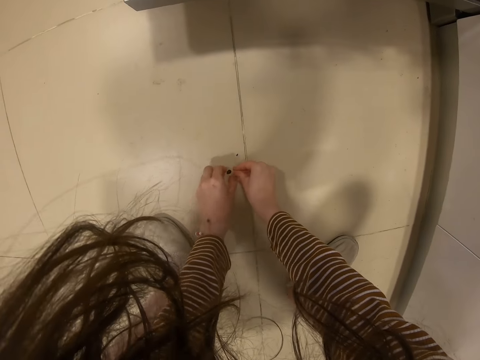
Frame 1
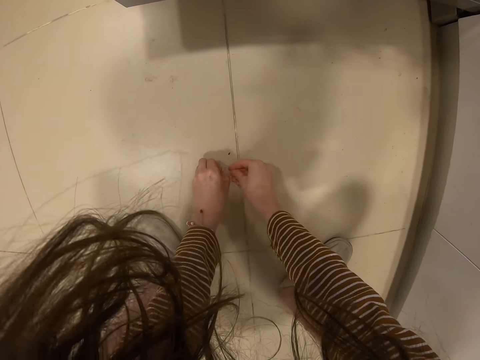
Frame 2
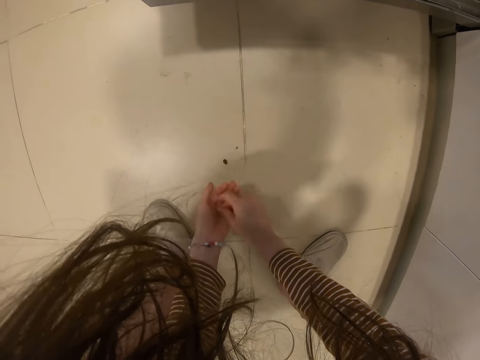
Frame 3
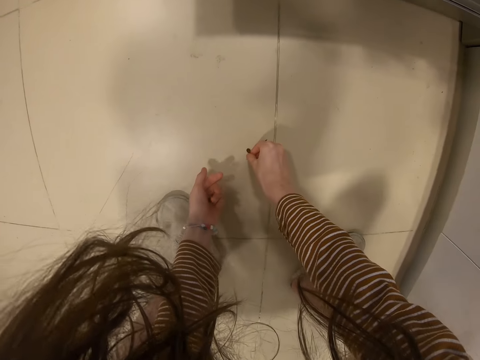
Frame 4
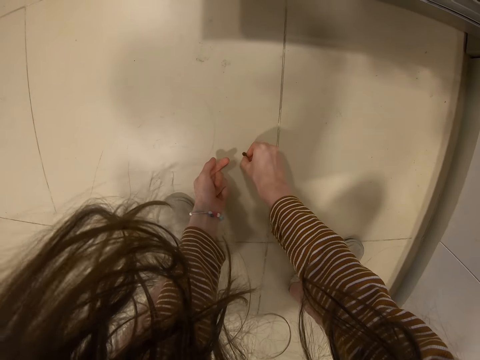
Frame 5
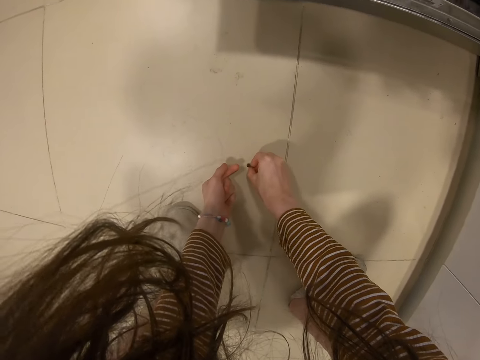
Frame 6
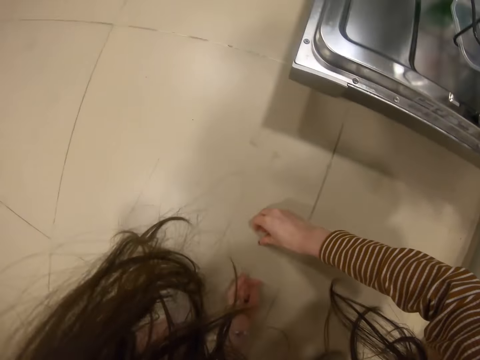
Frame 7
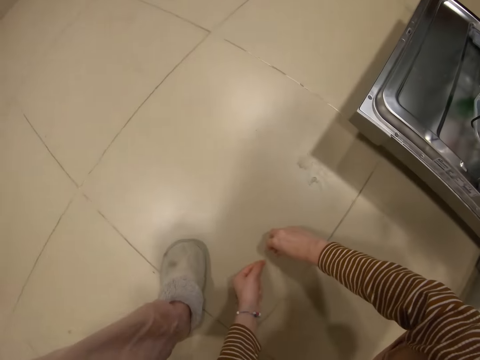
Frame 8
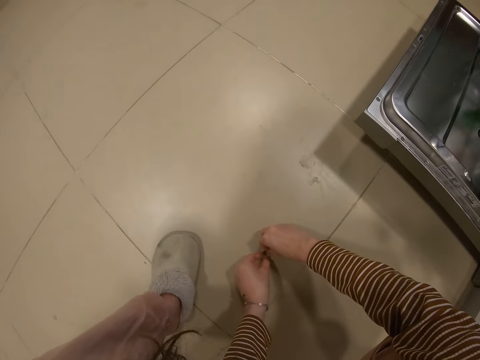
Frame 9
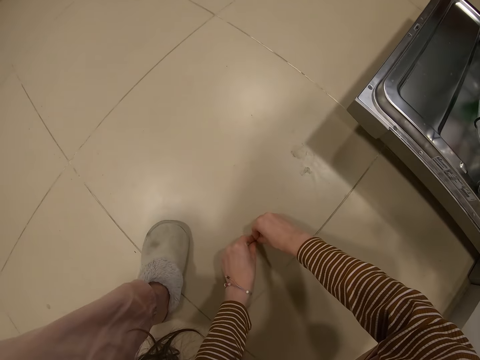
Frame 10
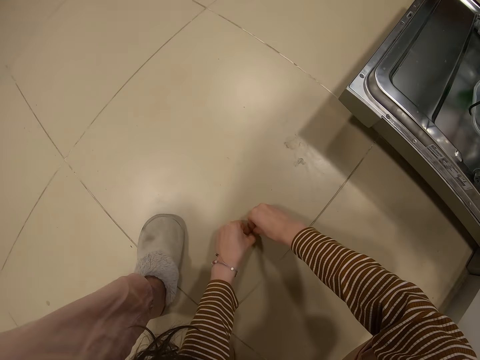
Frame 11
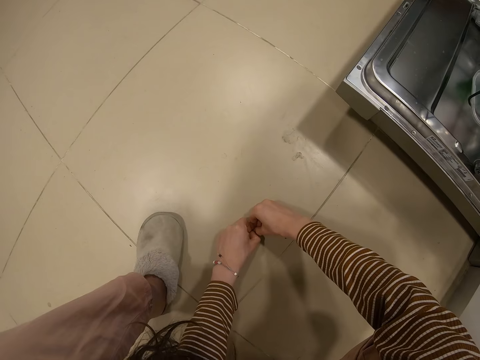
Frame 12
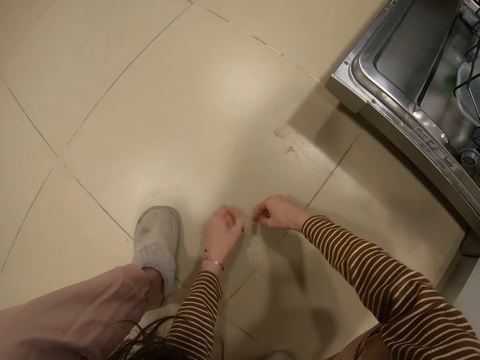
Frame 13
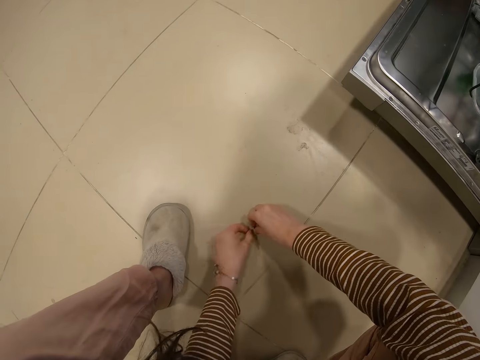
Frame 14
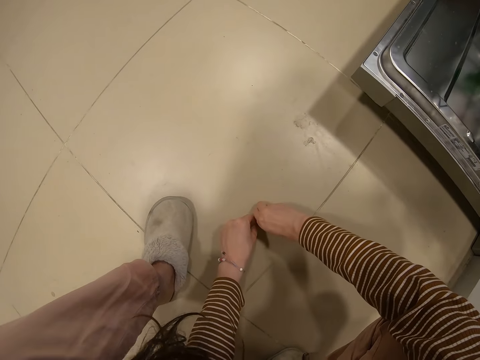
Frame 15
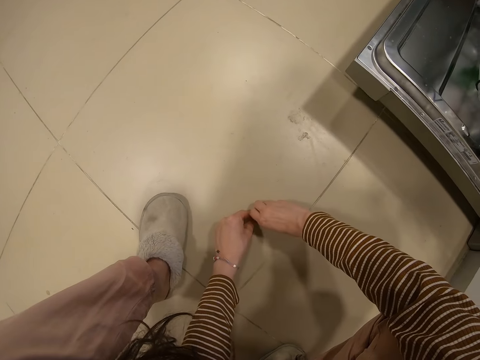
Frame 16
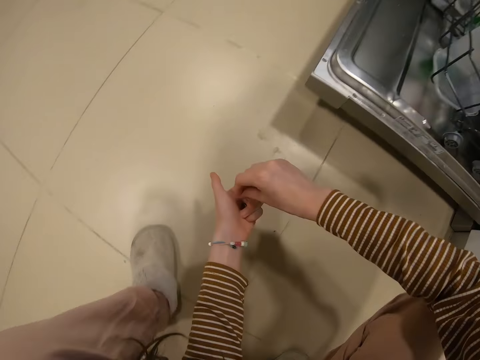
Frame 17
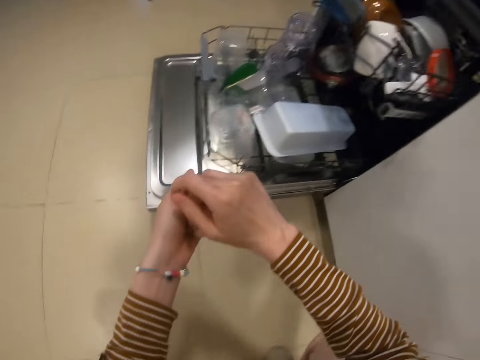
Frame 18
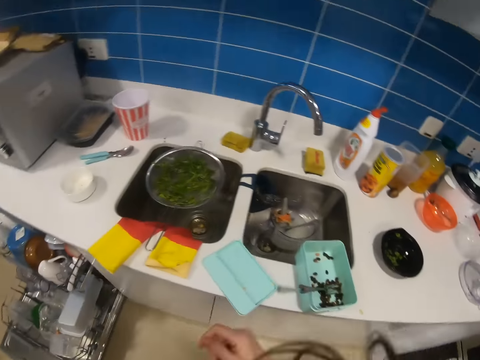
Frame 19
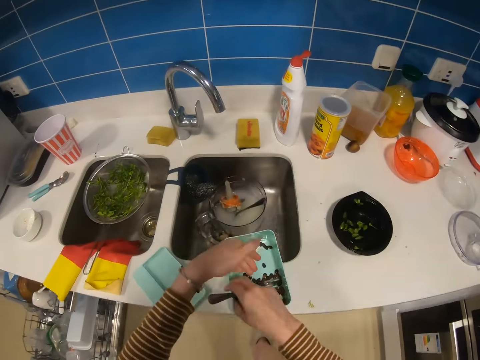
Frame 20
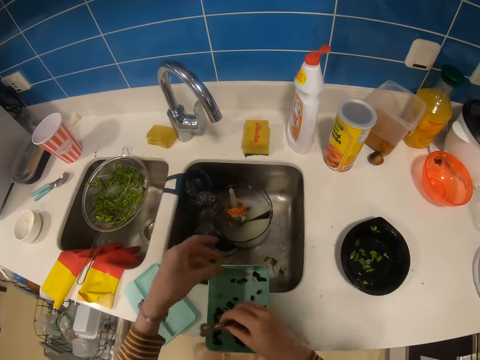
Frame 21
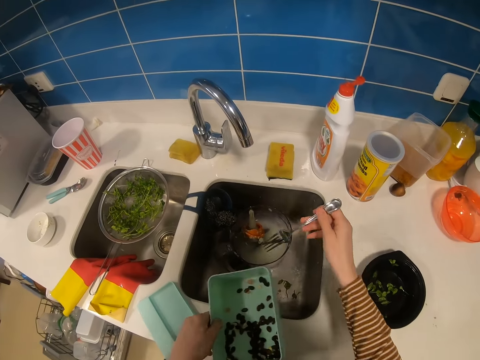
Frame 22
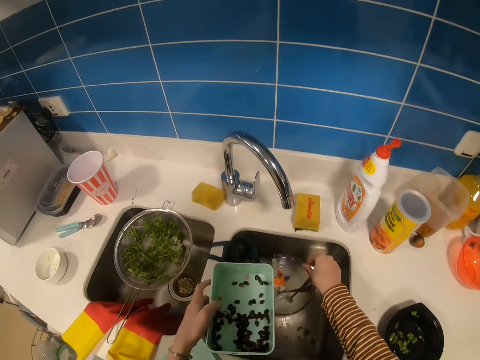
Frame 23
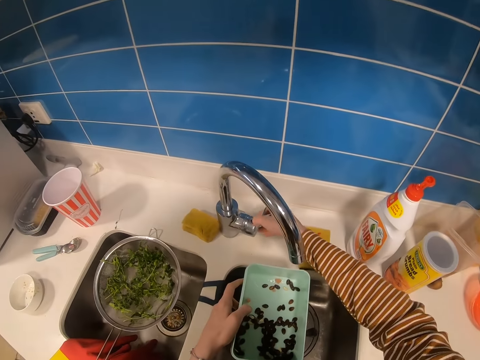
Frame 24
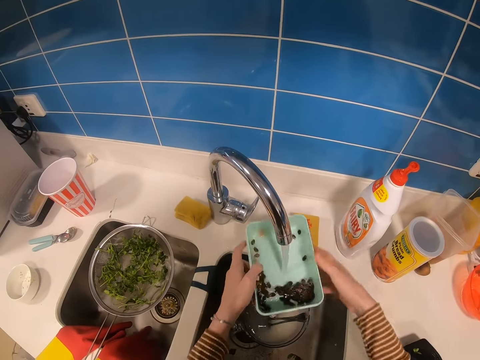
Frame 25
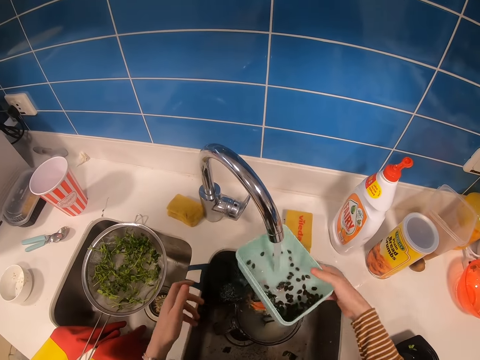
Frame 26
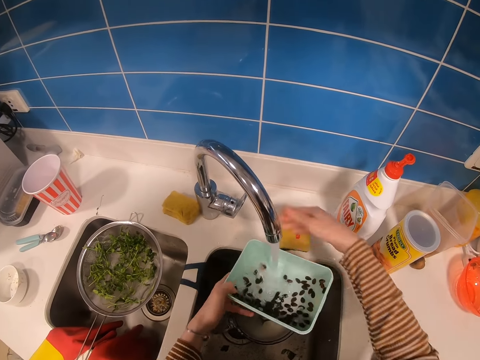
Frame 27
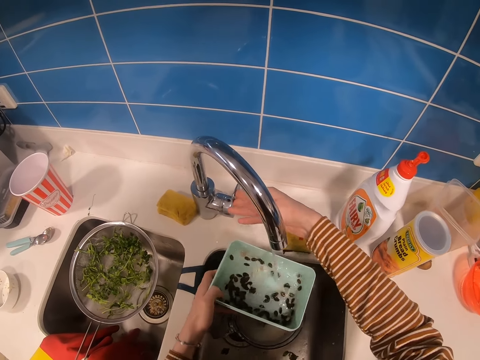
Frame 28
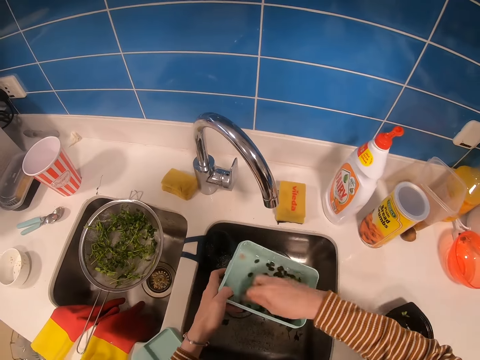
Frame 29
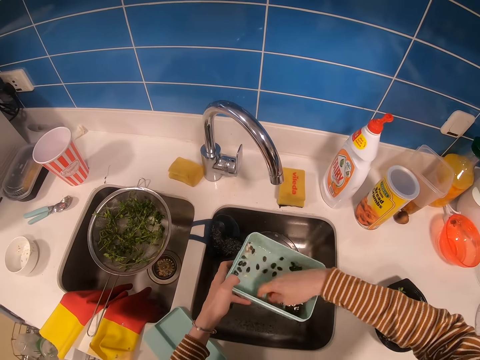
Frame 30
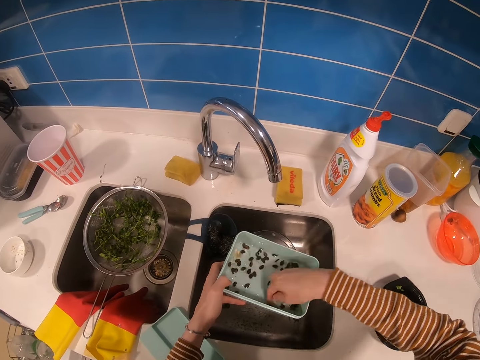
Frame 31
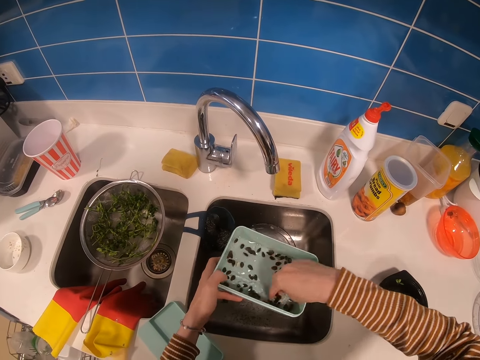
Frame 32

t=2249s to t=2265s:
The camera wearer puts seeds in a dish container. They take the dish container, take a fork spoon, and drop the fork spoon in the sink. They open a tap of water. They put water in the dish container. They close the tap of water. They stir the seeds in the dish container. They rinse the seeds in the container.

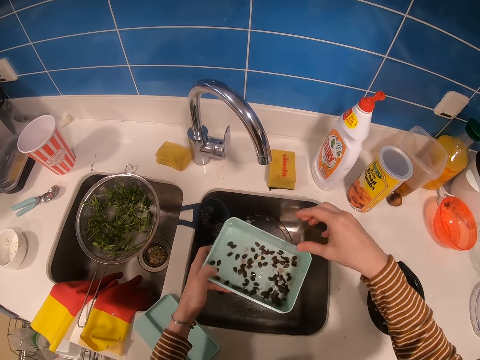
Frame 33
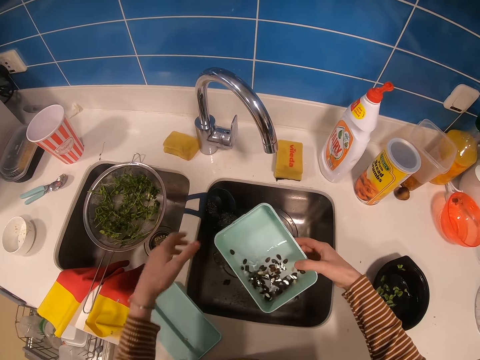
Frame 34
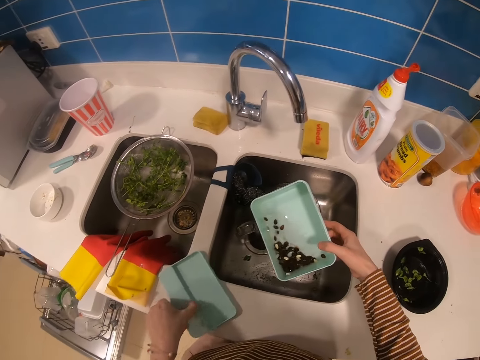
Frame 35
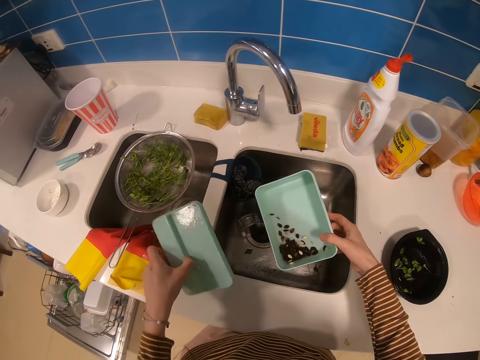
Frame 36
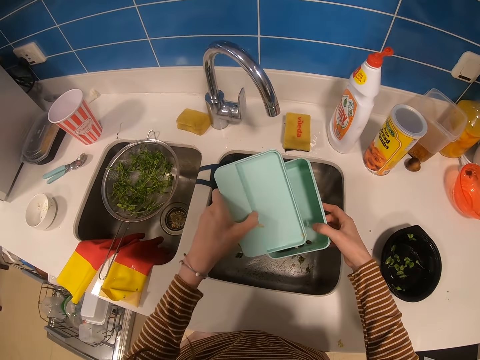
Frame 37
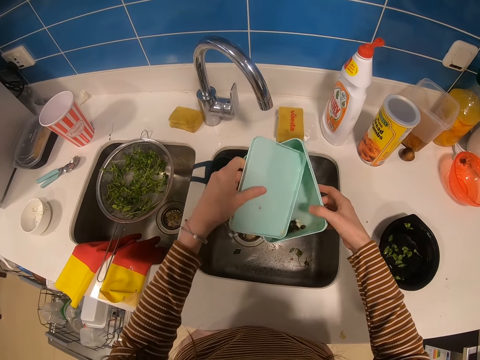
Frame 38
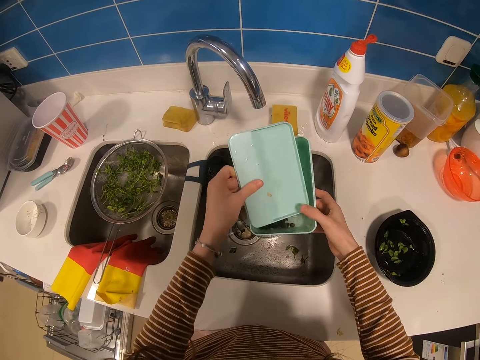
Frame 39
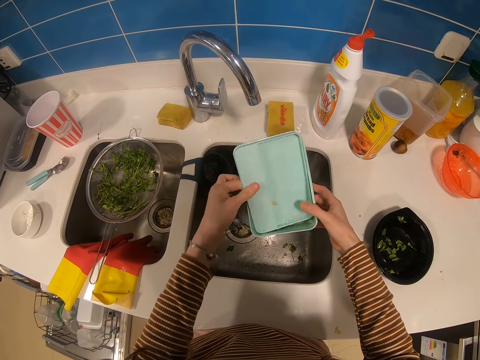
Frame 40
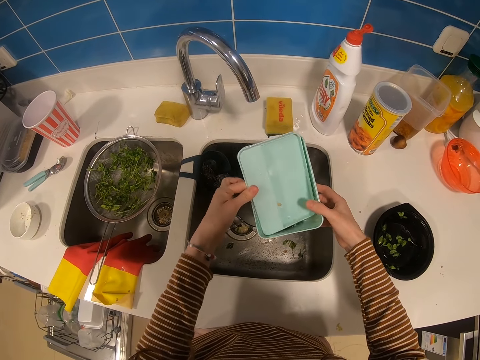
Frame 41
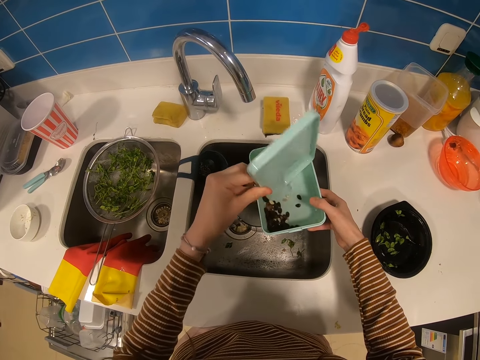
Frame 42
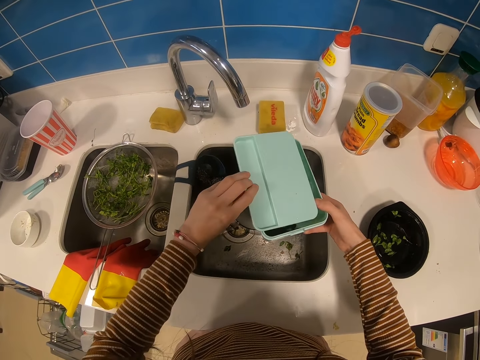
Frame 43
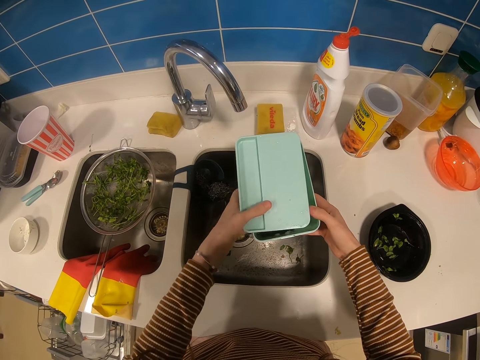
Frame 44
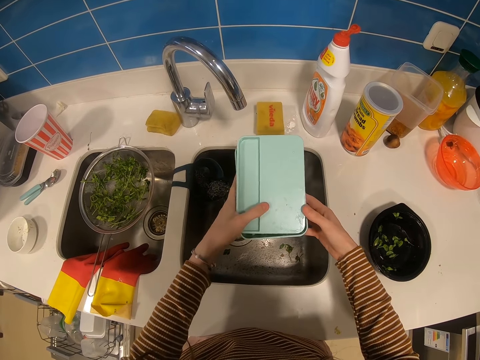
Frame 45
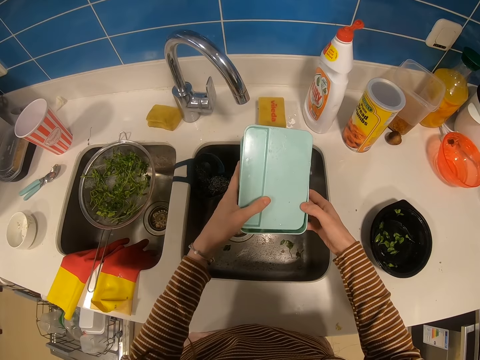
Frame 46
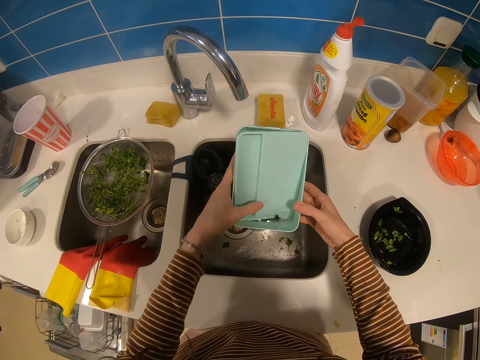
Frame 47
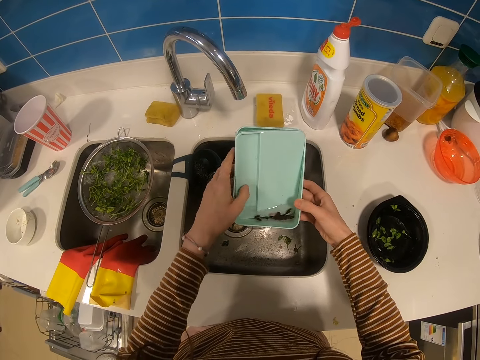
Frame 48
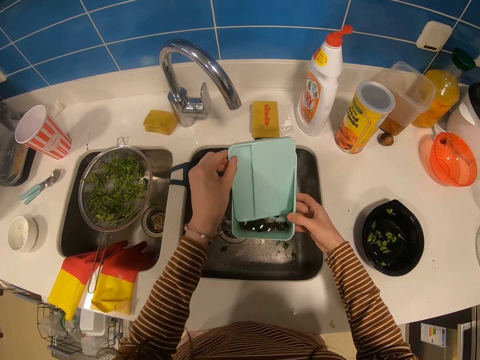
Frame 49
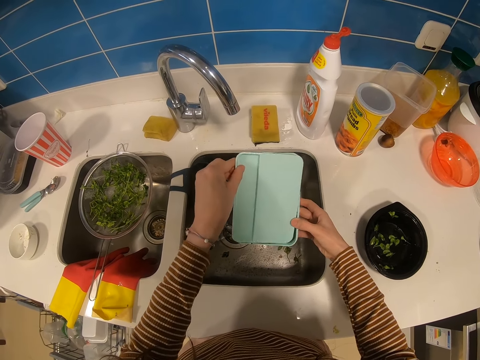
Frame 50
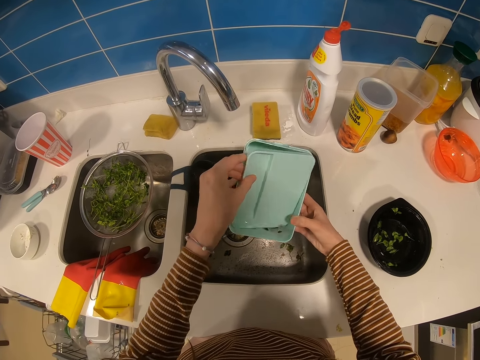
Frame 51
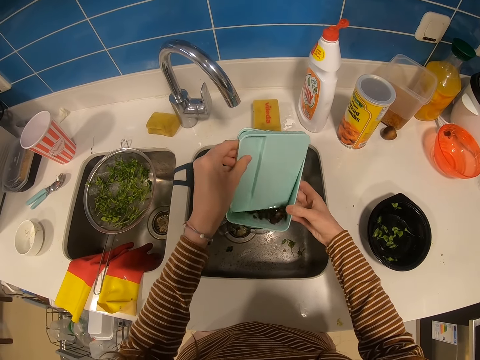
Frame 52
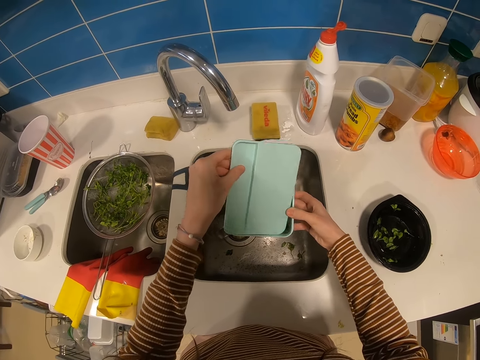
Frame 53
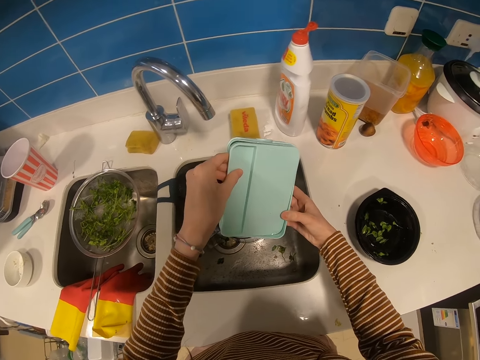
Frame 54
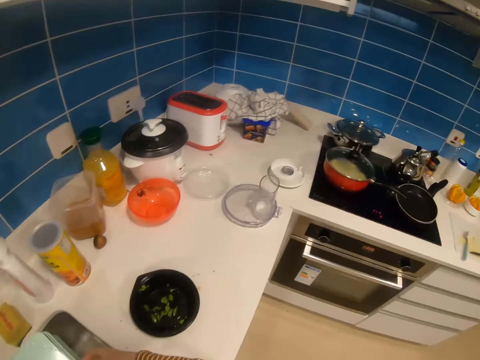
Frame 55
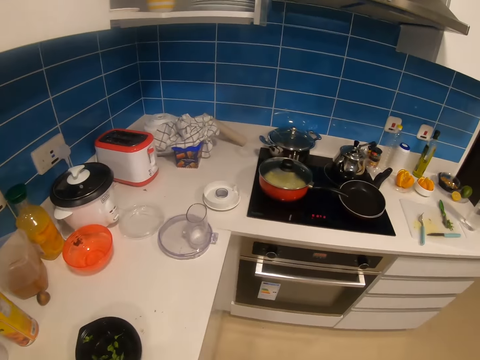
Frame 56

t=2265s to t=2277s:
The camera wearer takes a container lid. They cover the dish container.
